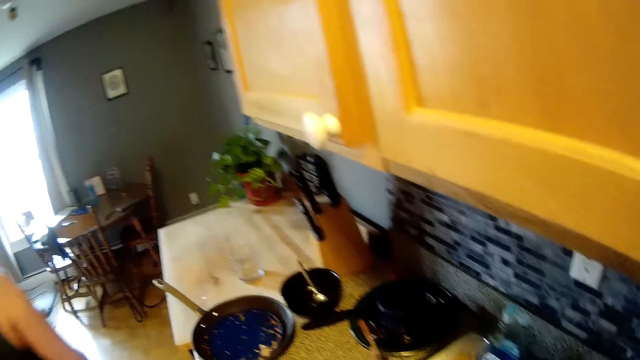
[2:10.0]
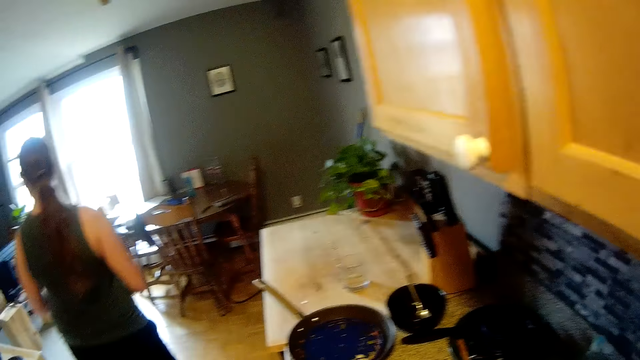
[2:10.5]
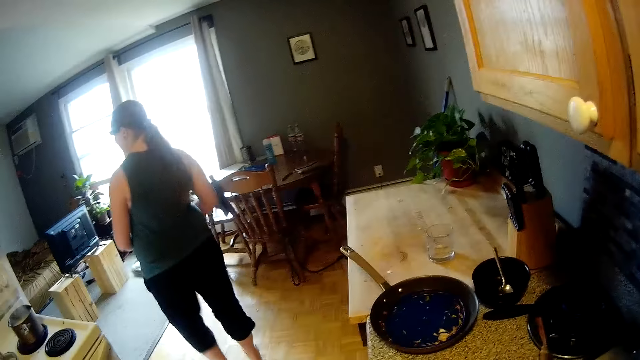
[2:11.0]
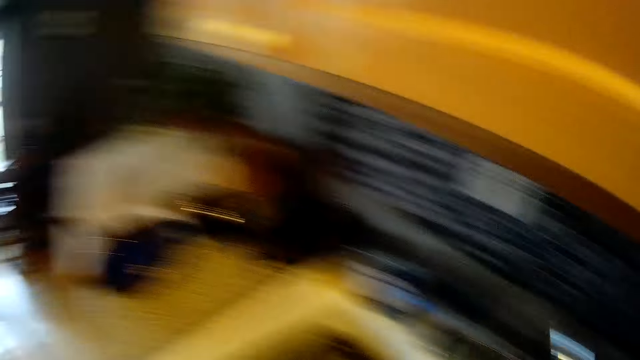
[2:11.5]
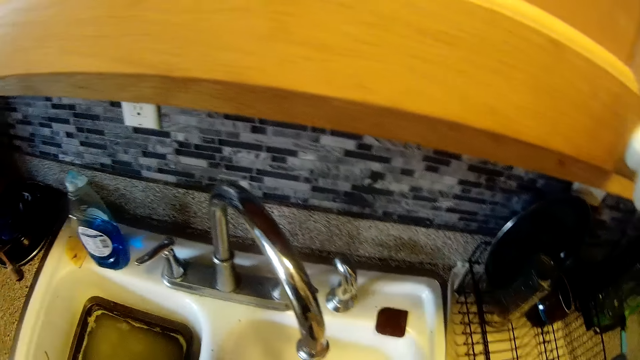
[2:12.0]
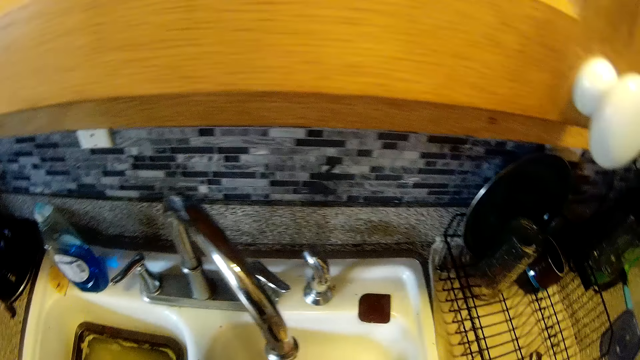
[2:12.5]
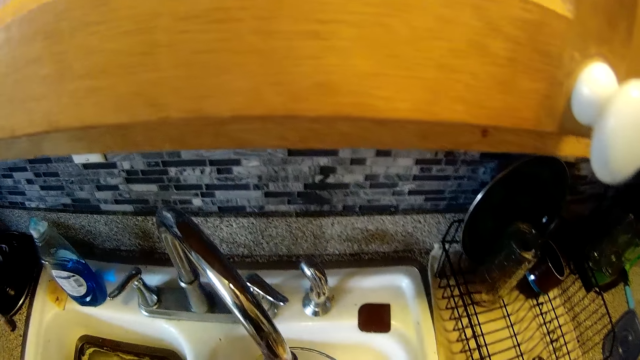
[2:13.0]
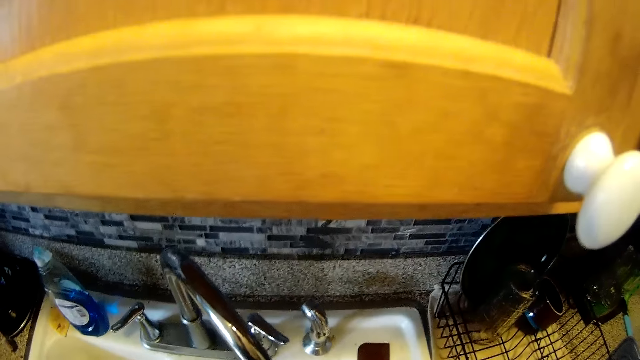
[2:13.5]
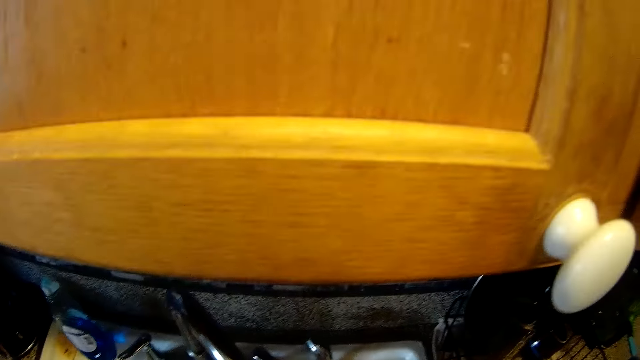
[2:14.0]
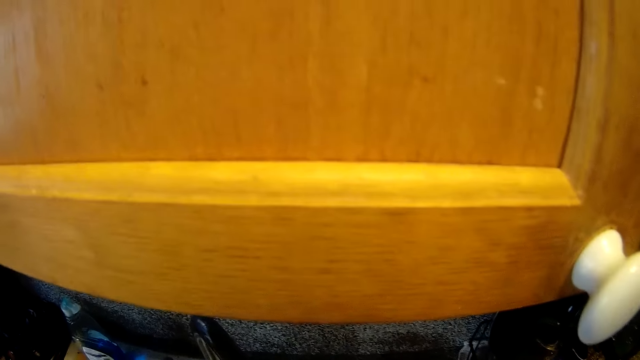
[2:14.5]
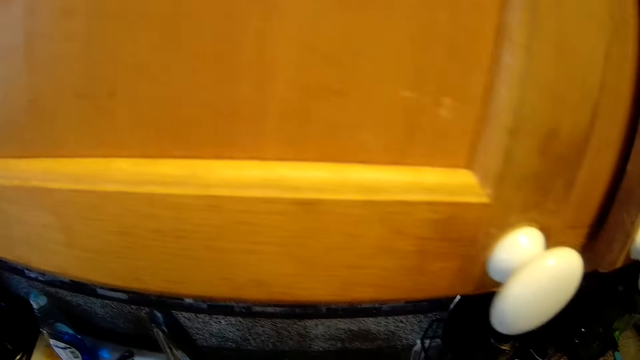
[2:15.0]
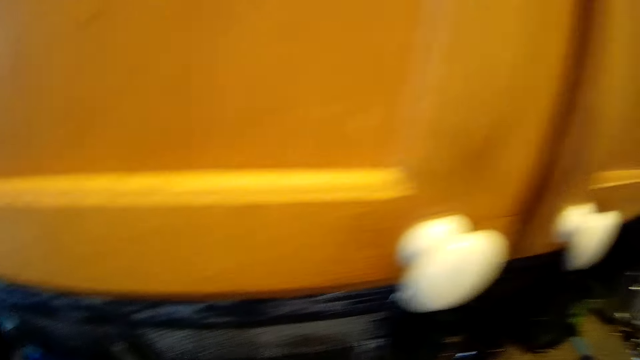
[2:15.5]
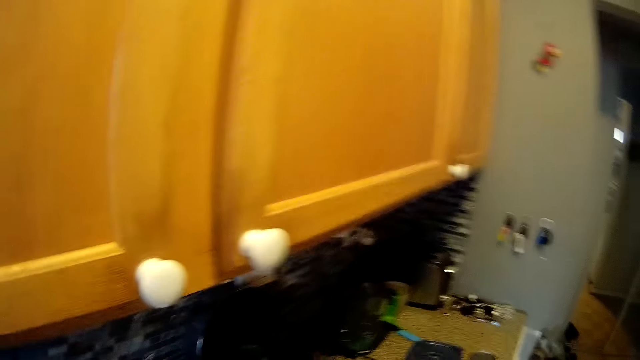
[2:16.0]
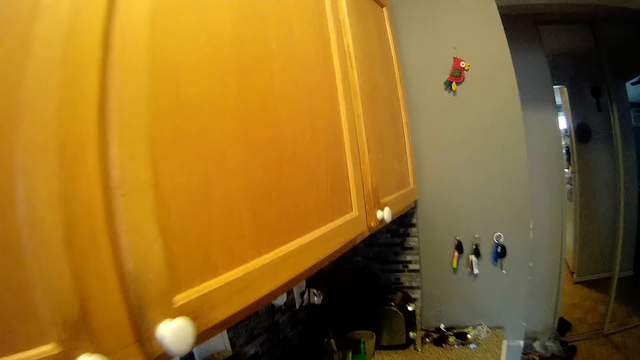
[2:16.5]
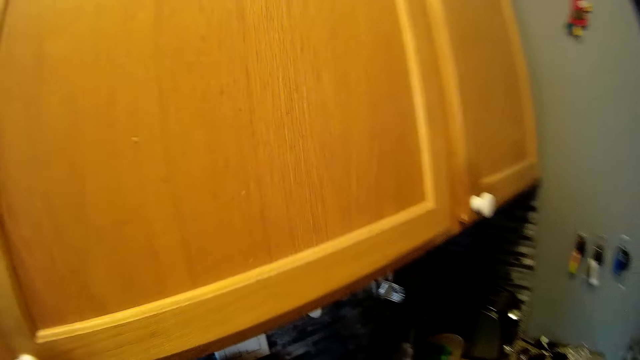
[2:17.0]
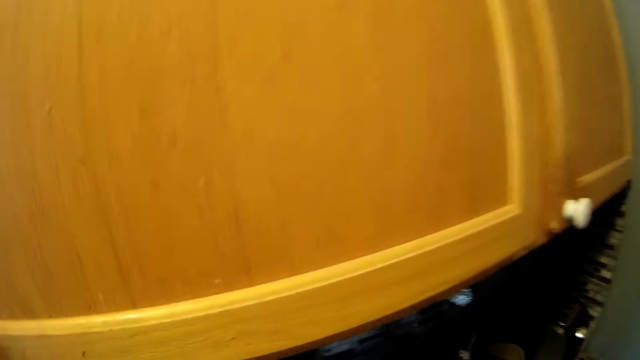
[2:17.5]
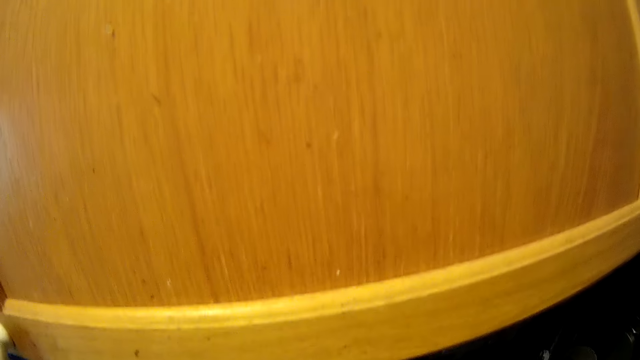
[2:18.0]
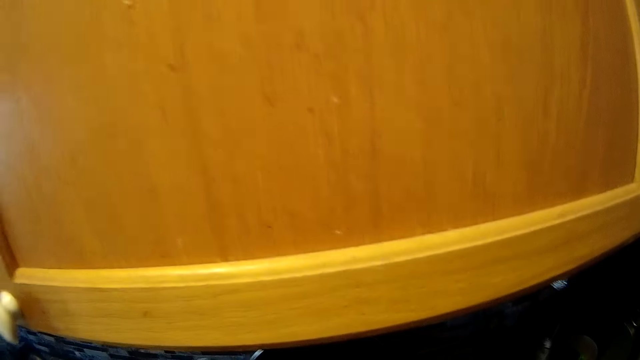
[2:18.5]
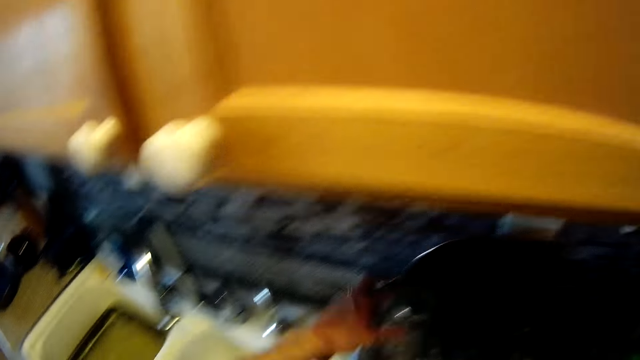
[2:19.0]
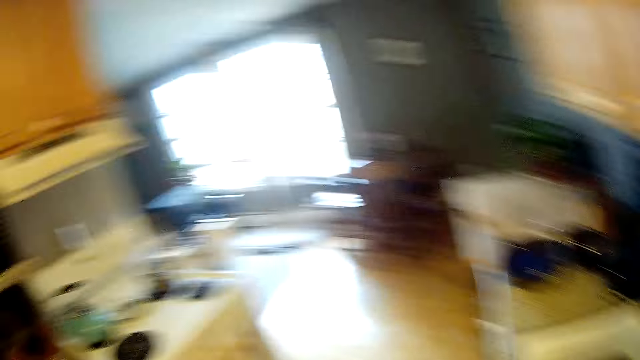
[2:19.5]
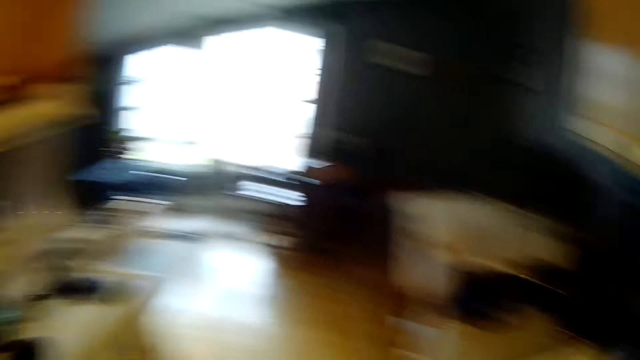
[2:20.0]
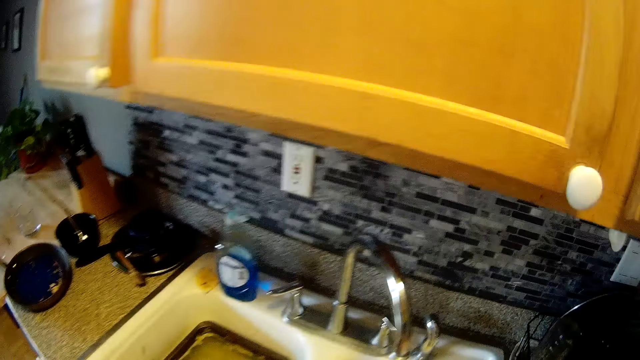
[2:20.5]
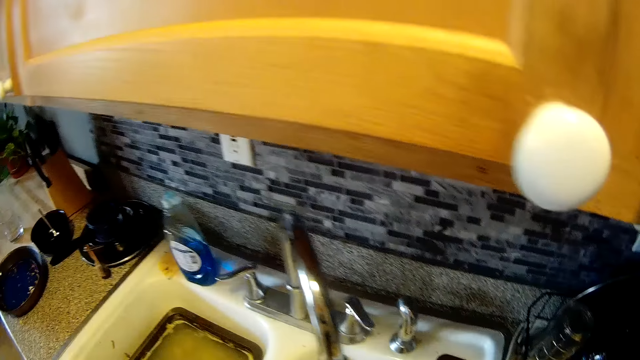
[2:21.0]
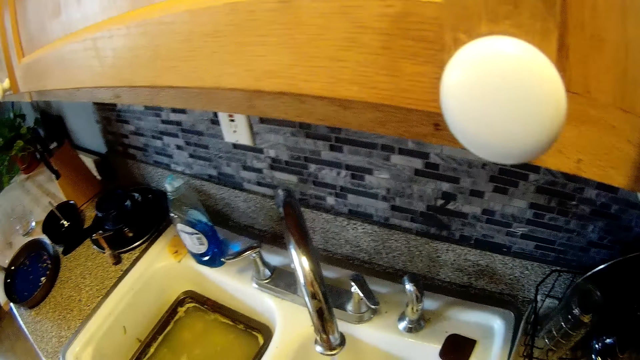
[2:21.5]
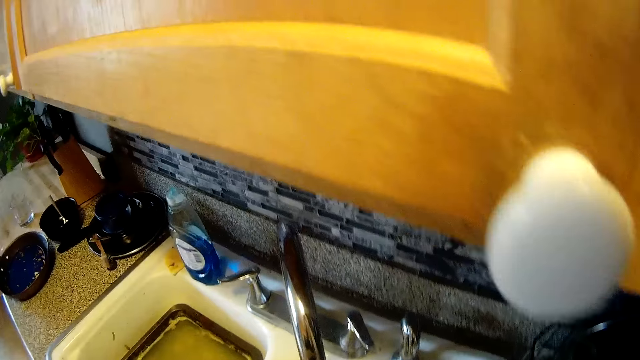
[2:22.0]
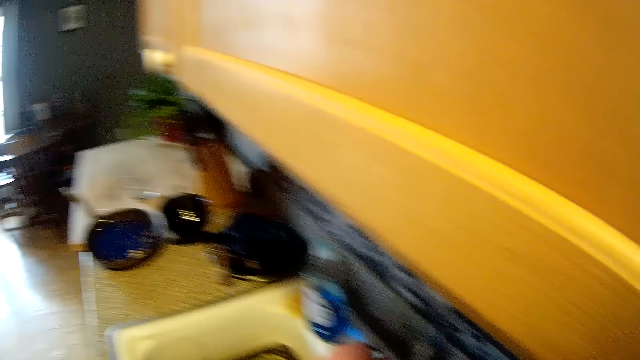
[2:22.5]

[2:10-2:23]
The woman sings. The camera wearer sings. The woman converses with the camera wearer. The camera wearer puts the bowl in the utensils rack. He removes his left hand from the plate. He interacts with the woman.

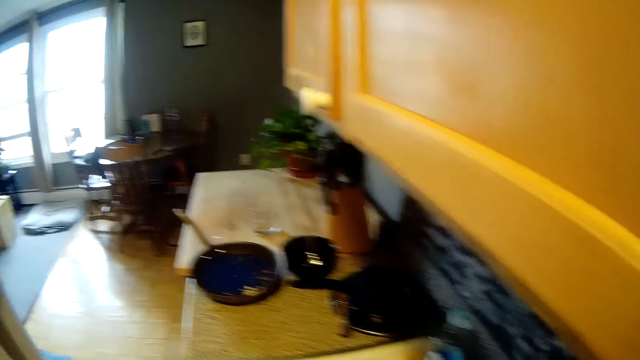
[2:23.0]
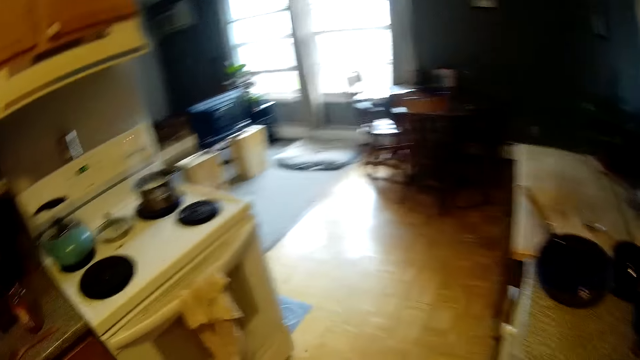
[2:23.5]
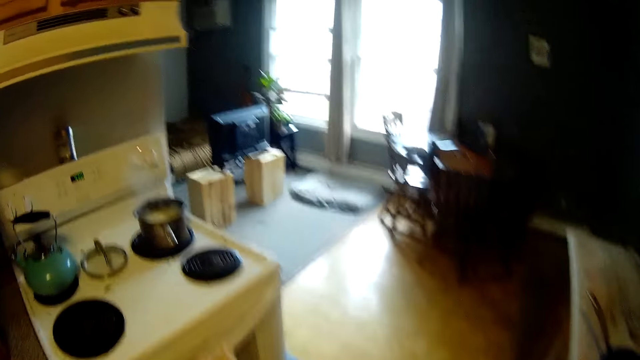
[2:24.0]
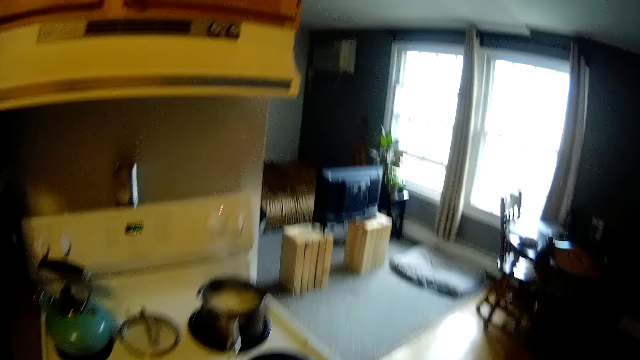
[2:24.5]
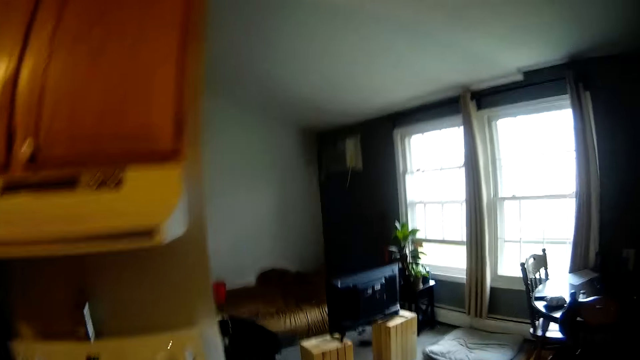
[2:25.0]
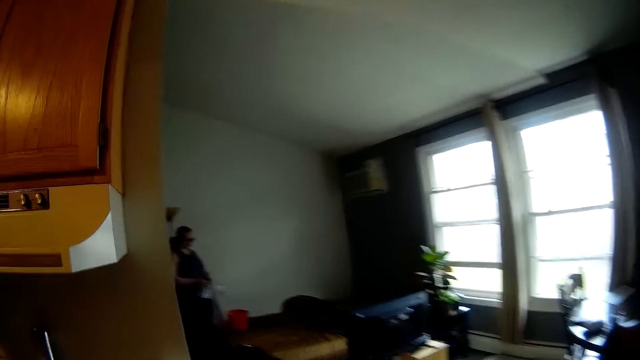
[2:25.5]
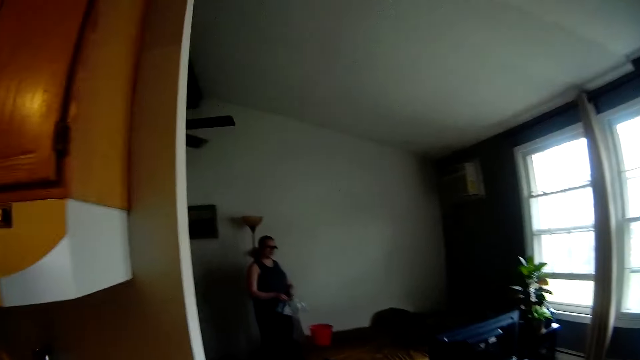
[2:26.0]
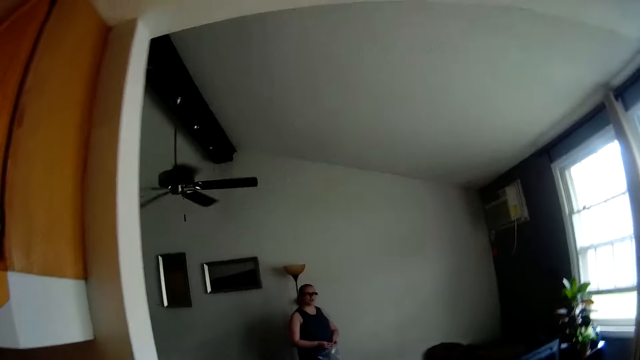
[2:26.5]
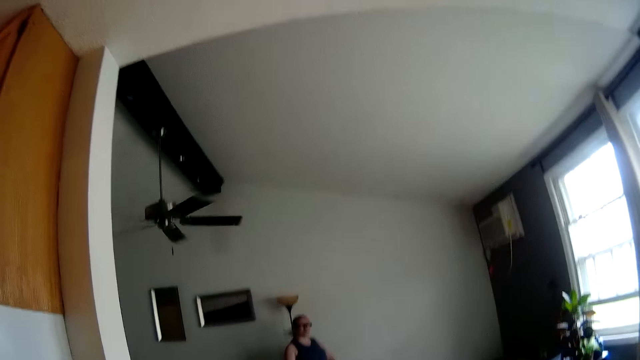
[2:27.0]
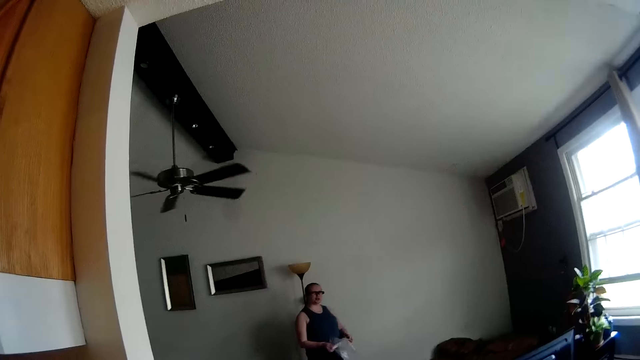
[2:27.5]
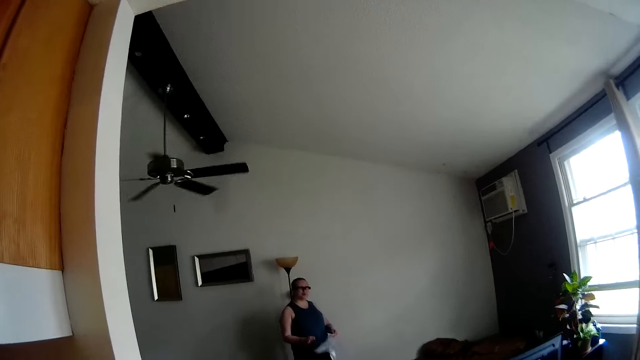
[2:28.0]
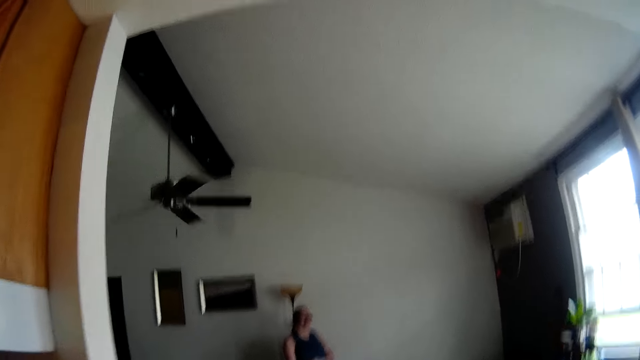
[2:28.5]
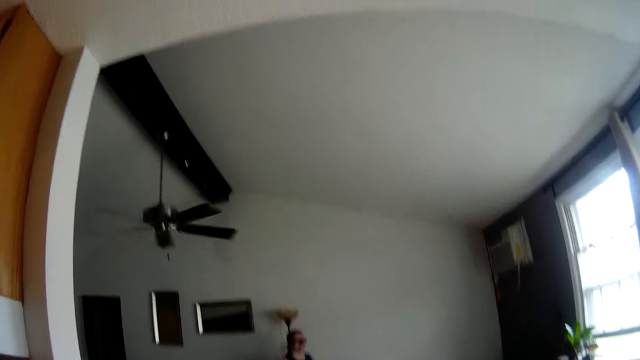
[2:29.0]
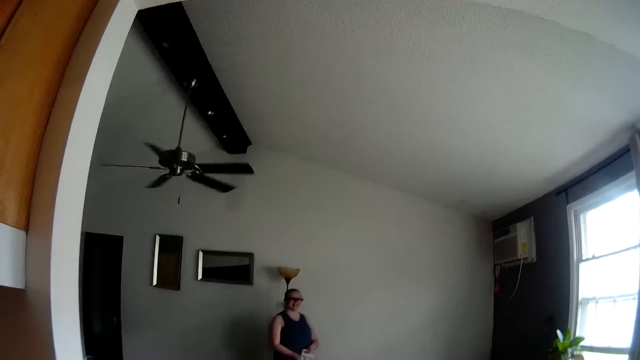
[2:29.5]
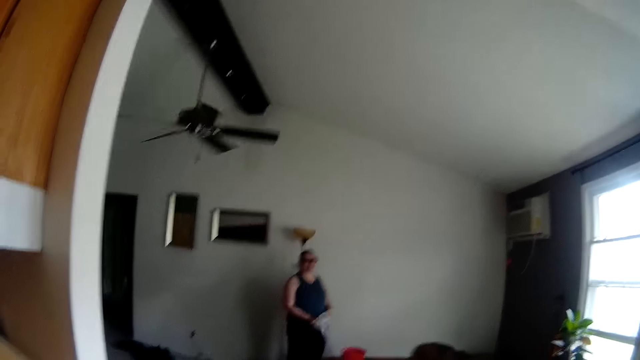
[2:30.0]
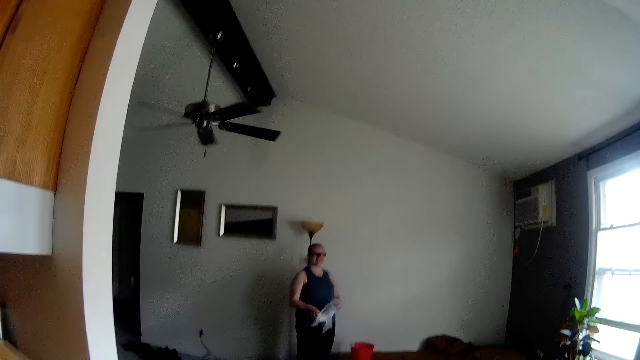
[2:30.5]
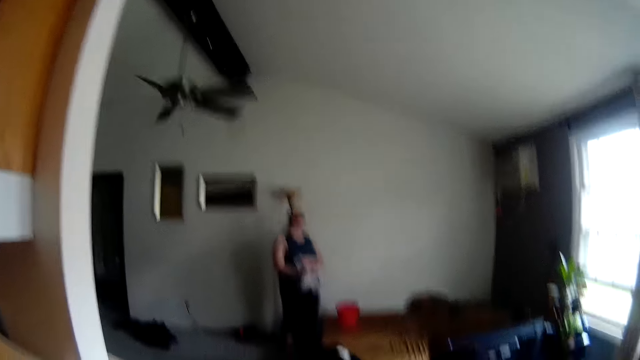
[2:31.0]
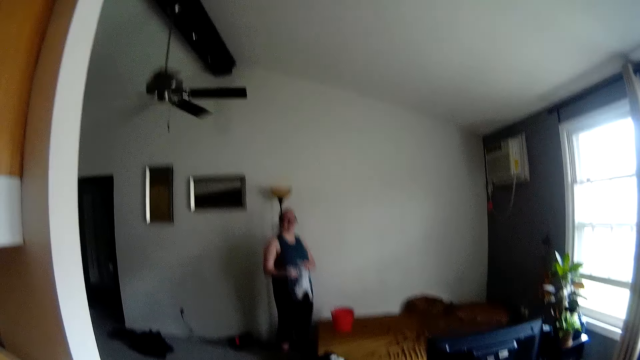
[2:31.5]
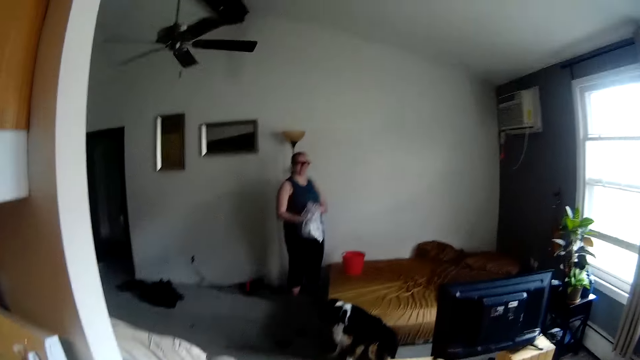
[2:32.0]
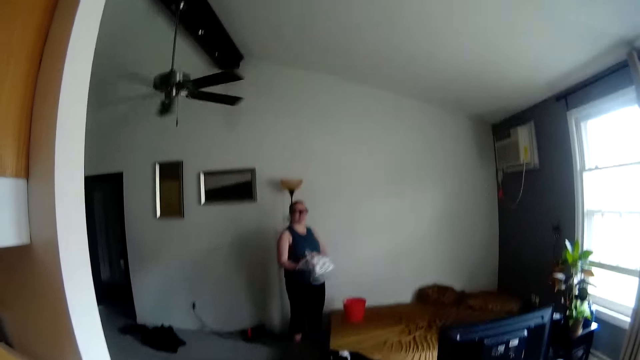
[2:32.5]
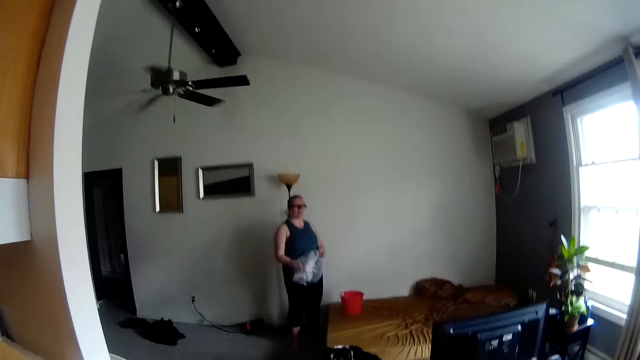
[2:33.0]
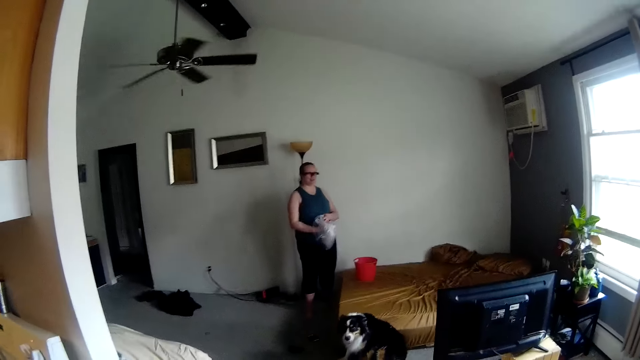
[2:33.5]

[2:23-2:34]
The camera wearer walks in the house. The woman opens a nylon polythene bag with both hands.
